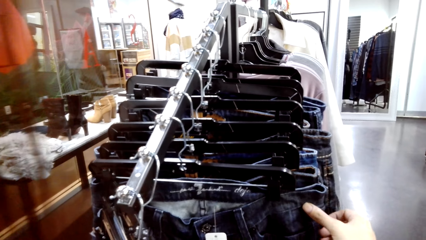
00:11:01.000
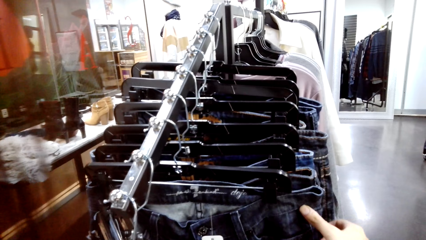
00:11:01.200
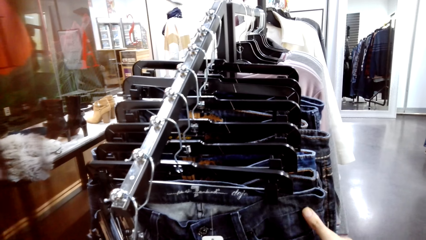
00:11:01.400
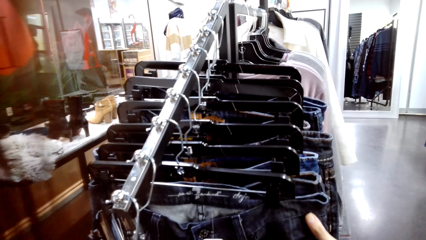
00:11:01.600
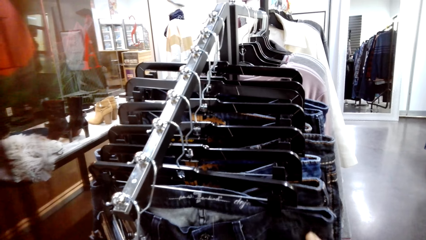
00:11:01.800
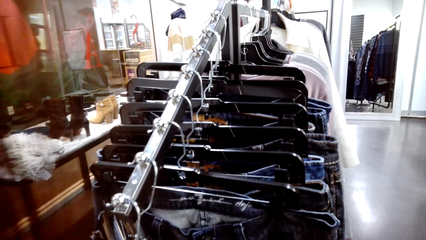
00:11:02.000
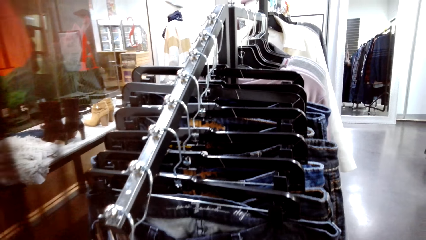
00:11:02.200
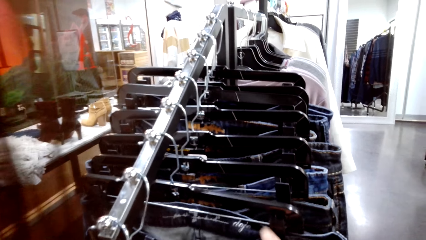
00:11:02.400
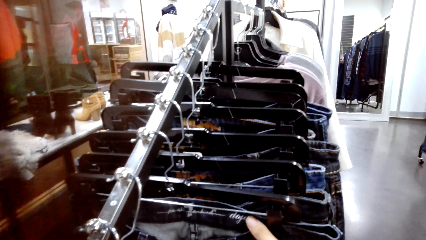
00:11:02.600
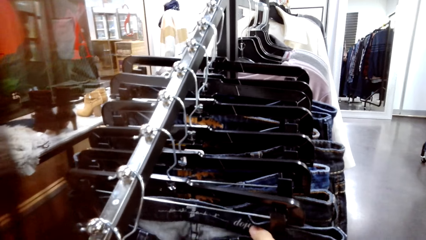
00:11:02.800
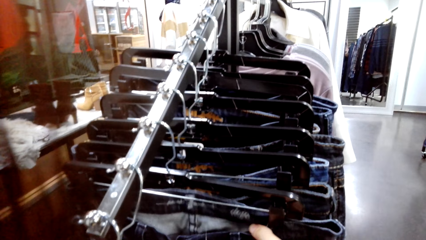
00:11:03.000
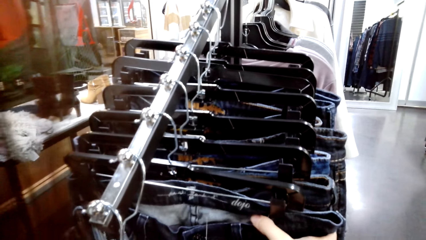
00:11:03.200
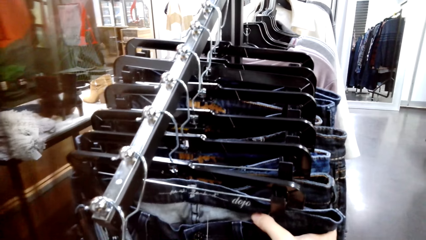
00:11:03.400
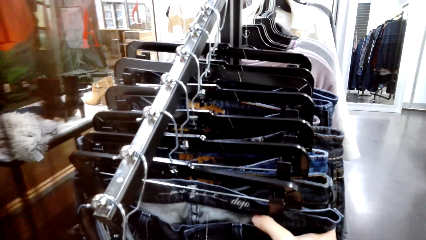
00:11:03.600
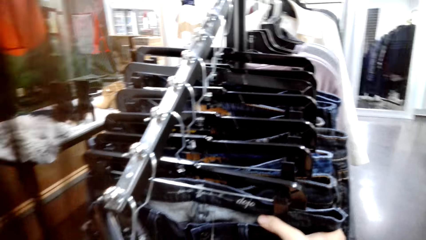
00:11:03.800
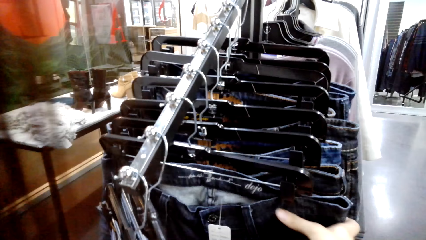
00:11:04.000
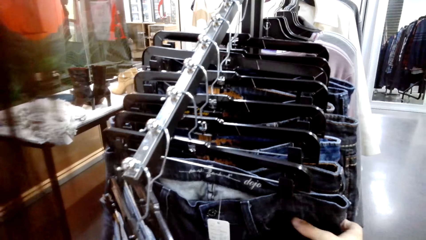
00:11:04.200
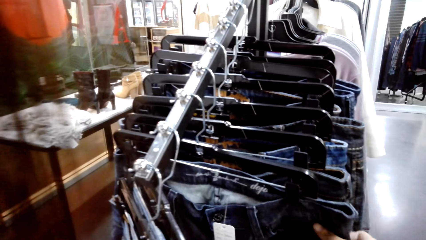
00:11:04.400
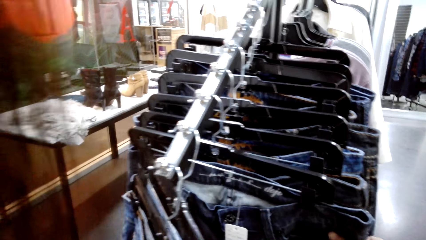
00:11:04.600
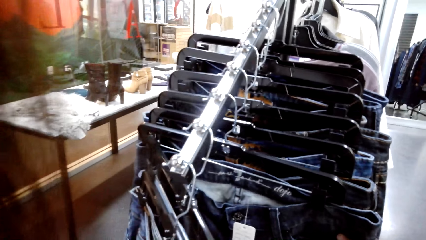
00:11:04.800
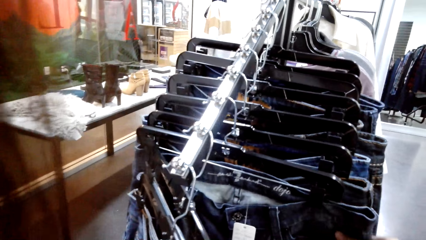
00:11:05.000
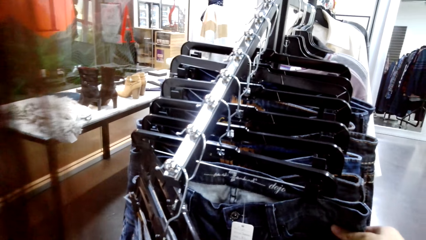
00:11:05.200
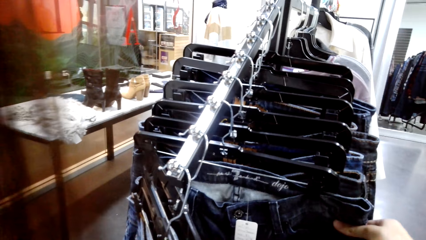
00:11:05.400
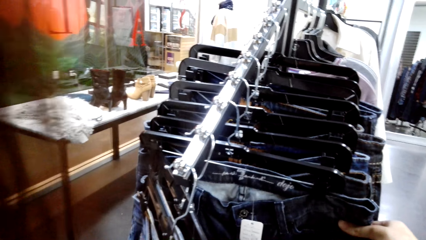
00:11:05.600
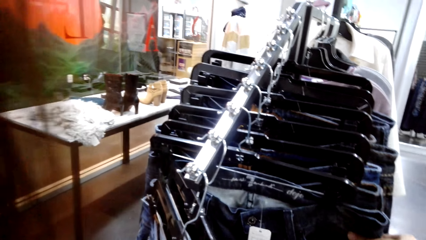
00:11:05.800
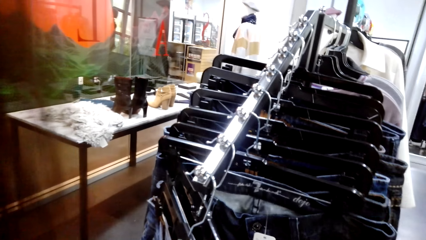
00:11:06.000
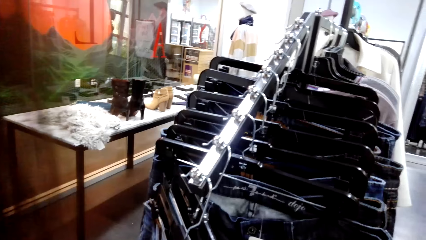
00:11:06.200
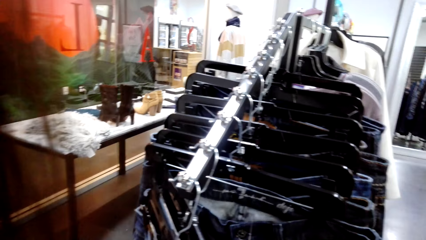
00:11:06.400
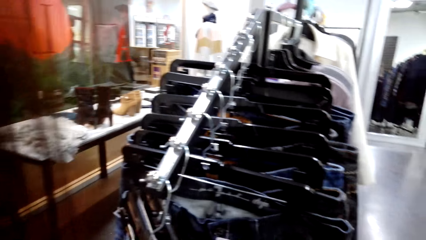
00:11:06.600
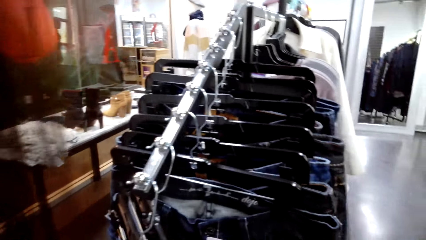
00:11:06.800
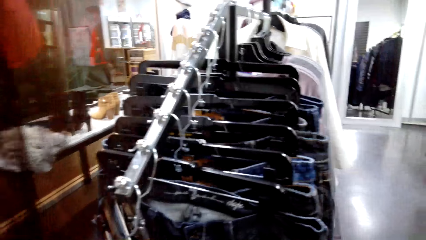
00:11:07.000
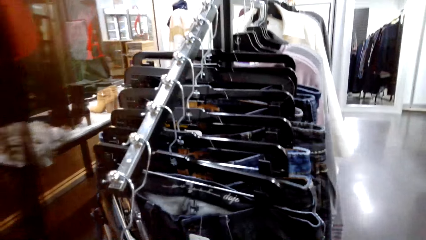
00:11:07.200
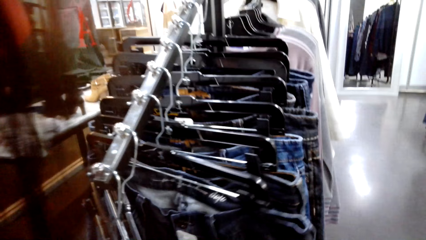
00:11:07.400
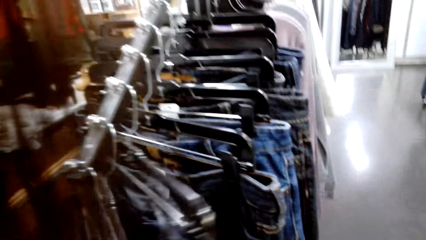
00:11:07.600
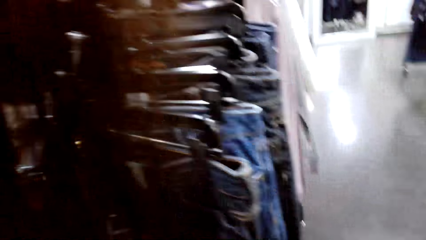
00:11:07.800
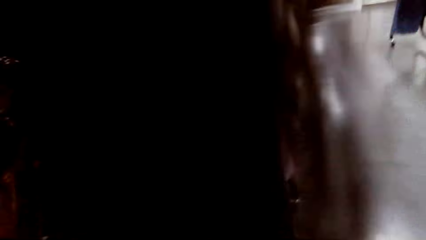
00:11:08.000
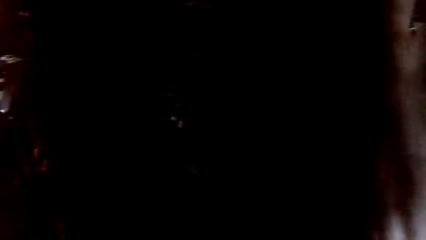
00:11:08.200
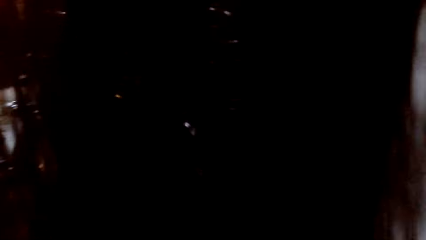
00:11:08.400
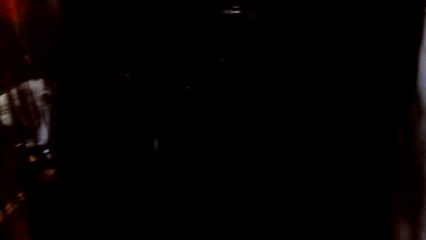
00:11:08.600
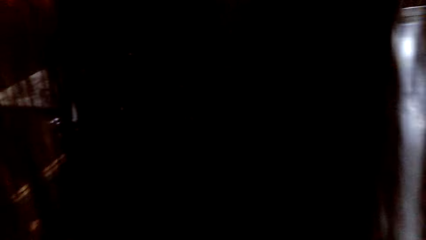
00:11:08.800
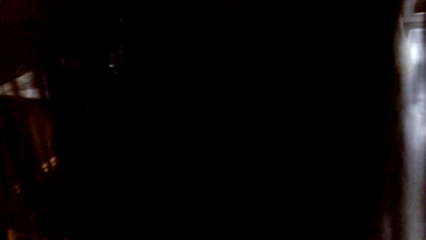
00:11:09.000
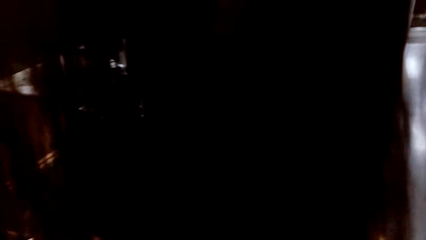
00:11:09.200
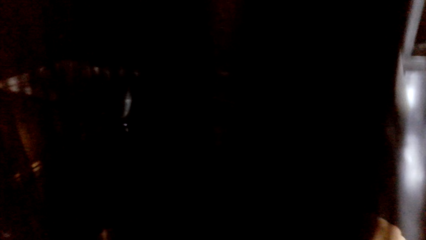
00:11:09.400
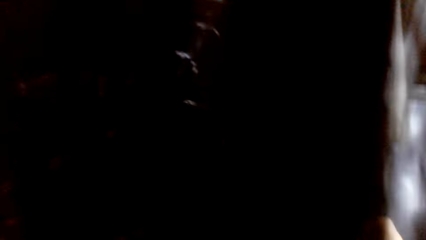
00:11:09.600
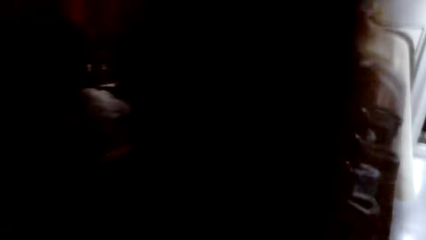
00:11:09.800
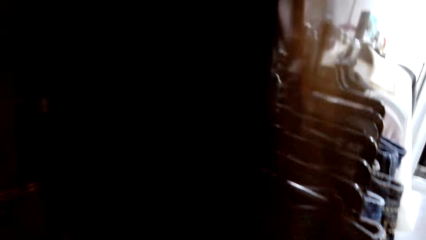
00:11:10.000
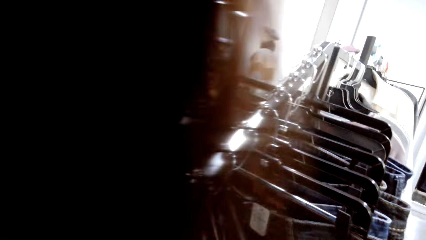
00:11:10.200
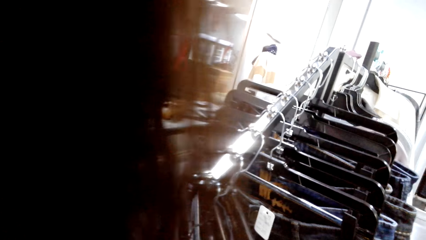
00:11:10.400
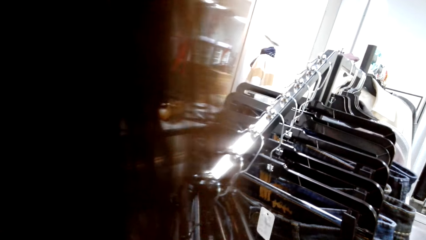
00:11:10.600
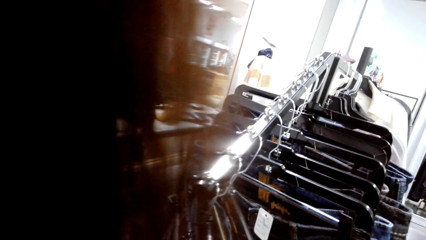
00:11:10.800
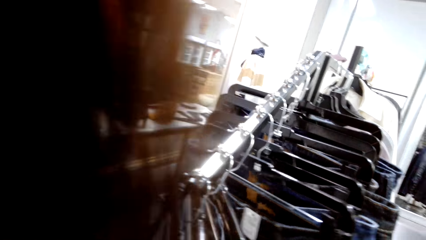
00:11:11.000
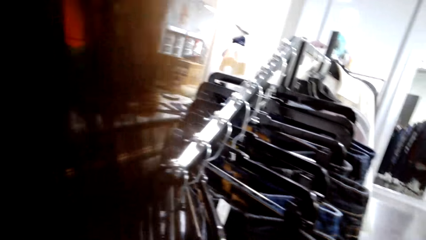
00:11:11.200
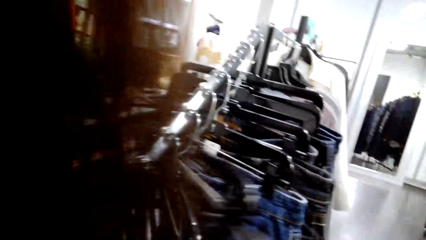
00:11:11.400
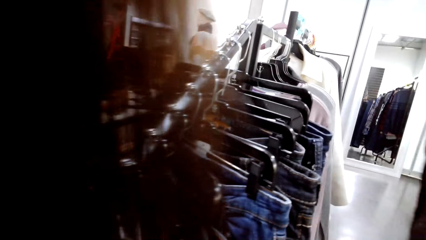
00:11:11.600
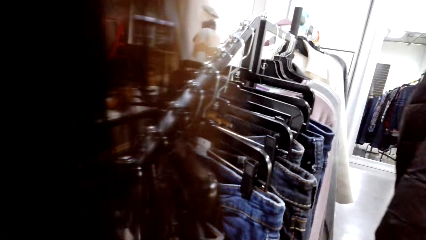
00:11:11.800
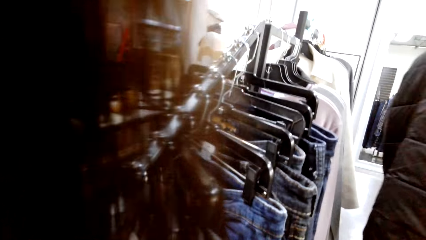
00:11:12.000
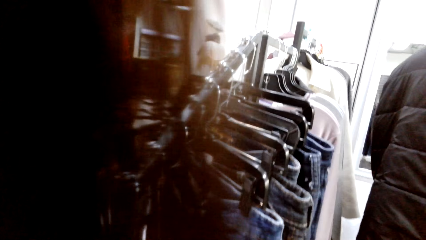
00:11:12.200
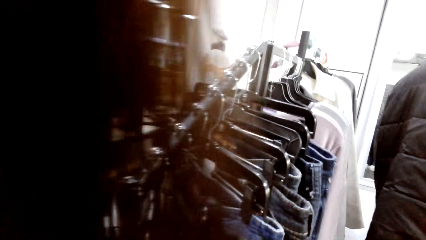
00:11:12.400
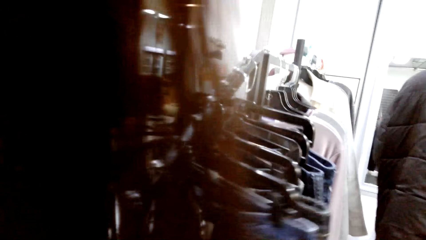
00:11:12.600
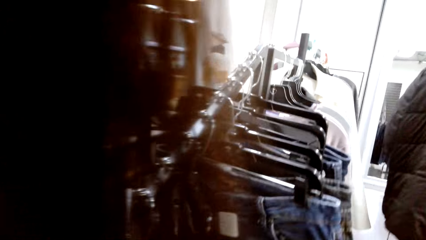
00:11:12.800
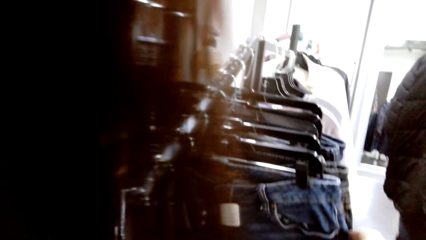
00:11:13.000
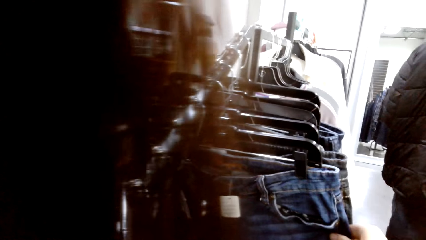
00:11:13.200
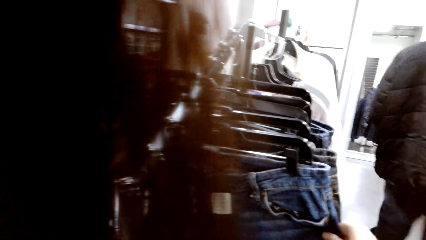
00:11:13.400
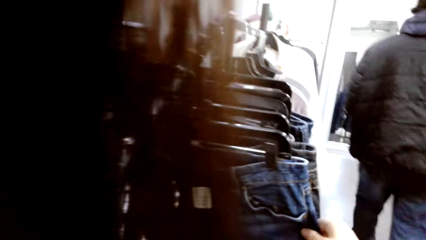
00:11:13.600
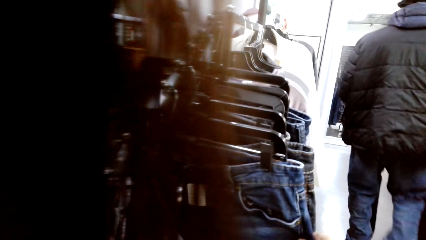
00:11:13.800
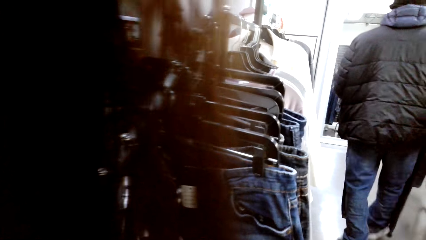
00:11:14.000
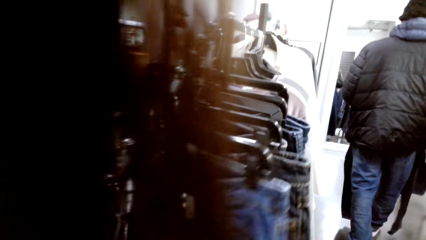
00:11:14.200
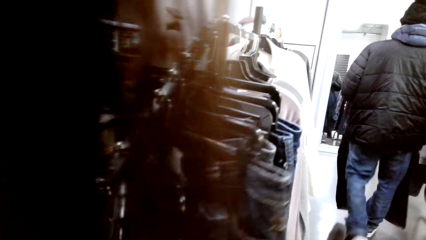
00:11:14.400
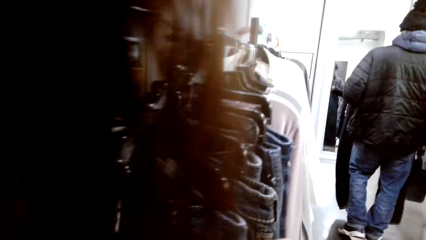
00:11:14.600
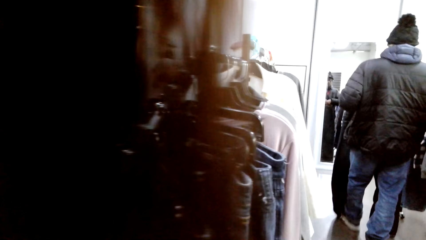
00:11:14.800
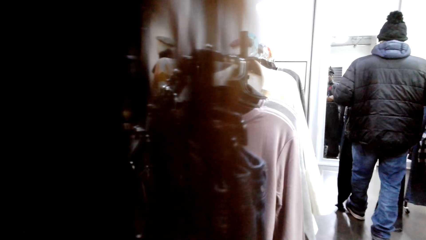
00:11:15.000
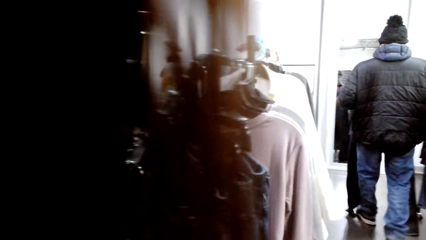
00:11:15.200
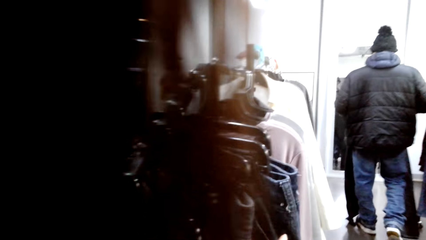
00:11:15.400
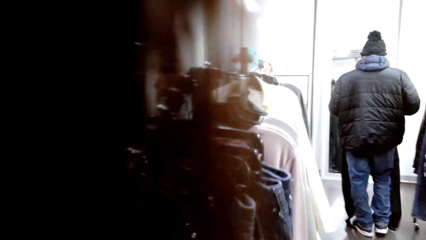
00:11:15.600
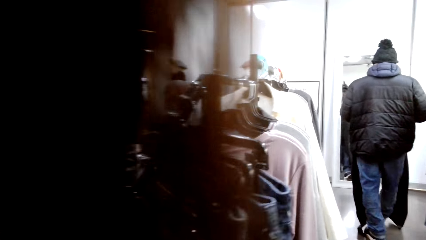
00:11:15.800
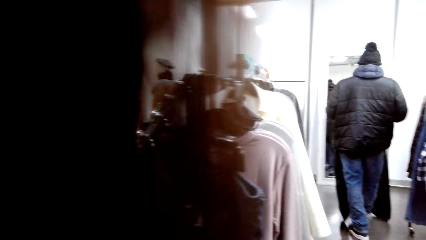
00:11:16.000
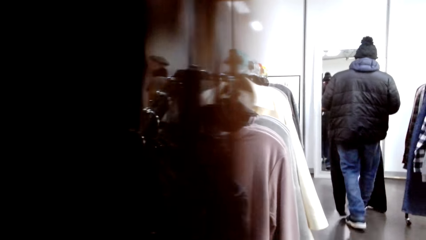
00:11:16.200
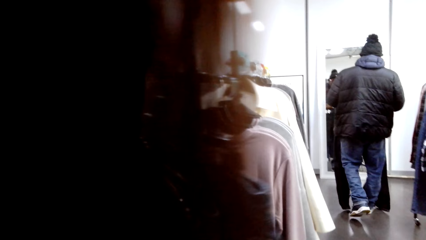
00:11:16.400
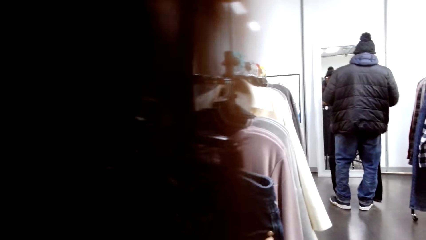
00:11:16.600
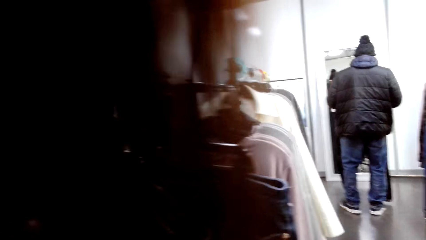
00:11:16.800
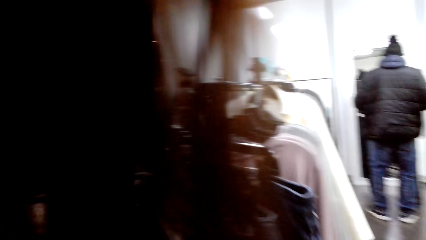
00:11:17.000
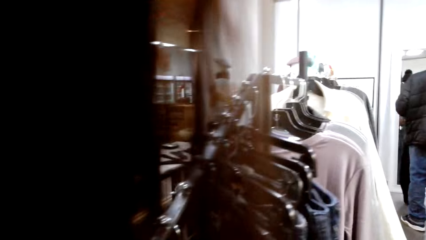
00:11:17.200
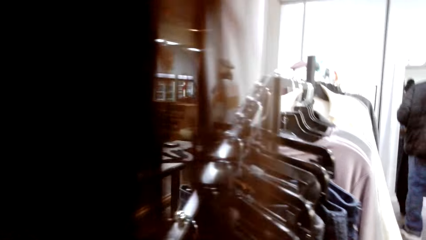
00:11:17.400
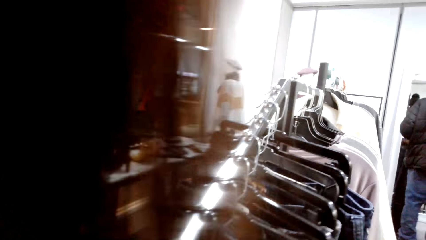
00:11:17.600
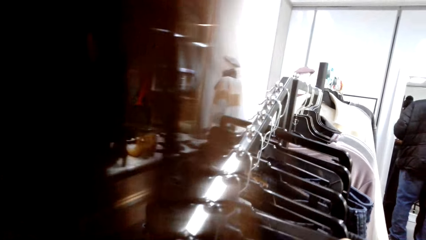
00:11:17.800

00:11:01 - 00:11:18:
A man walks forward.
